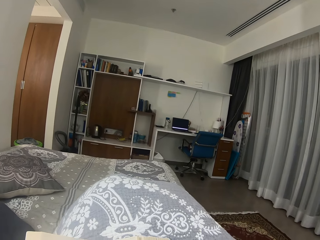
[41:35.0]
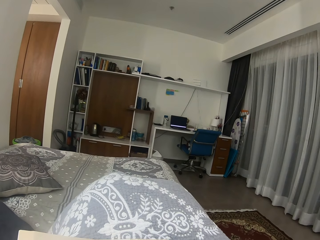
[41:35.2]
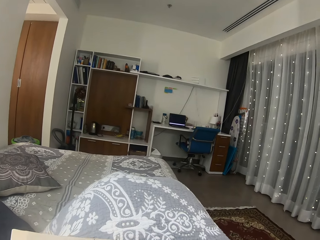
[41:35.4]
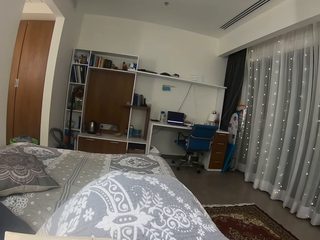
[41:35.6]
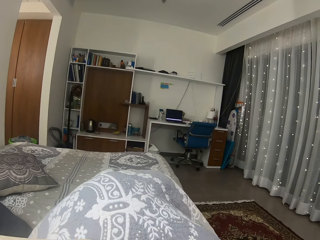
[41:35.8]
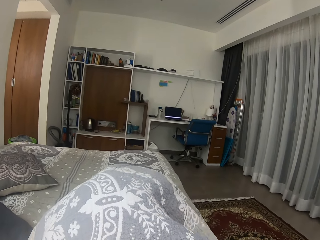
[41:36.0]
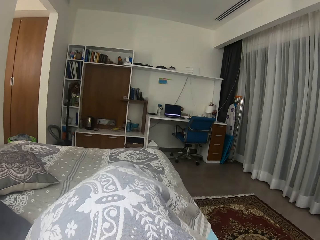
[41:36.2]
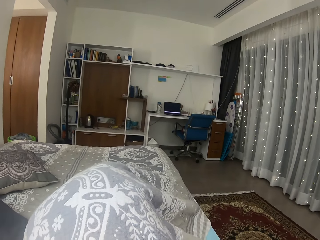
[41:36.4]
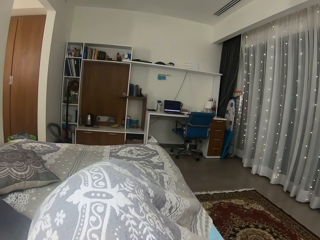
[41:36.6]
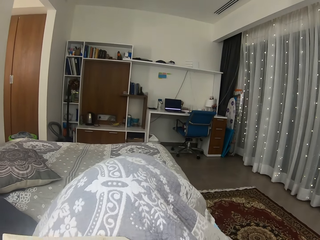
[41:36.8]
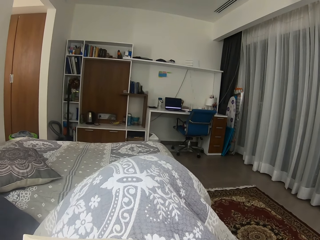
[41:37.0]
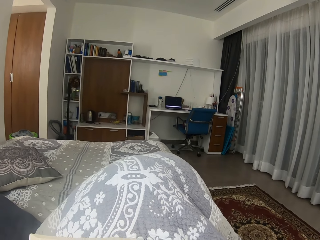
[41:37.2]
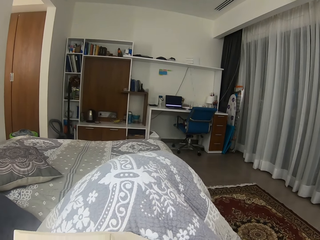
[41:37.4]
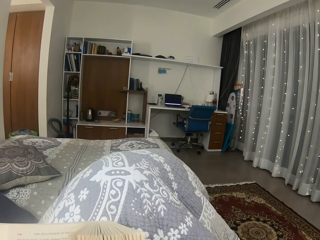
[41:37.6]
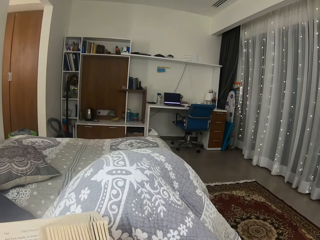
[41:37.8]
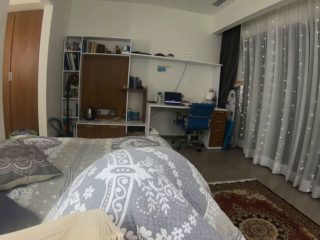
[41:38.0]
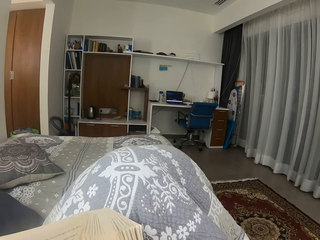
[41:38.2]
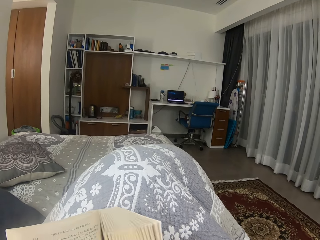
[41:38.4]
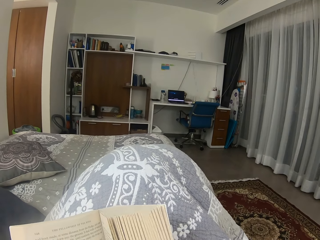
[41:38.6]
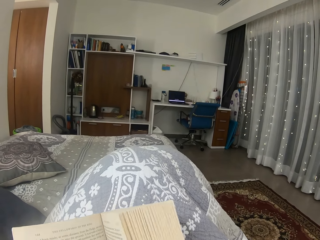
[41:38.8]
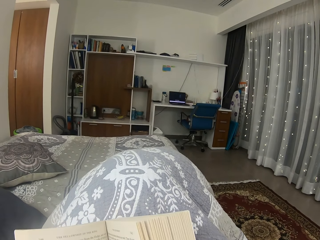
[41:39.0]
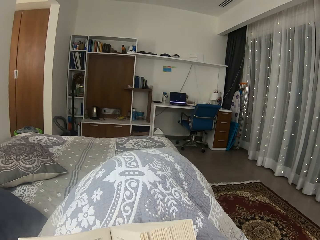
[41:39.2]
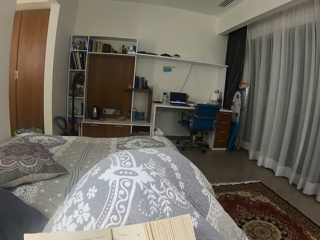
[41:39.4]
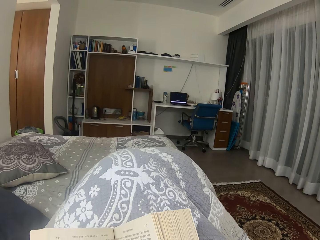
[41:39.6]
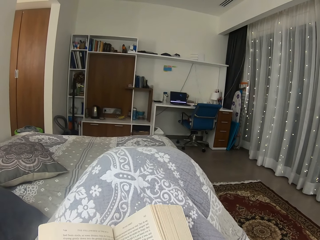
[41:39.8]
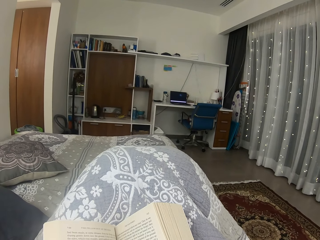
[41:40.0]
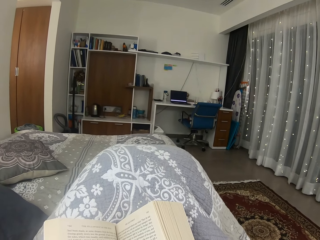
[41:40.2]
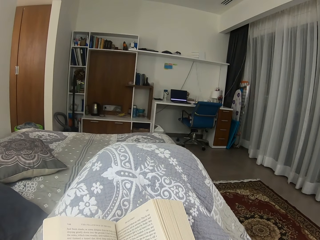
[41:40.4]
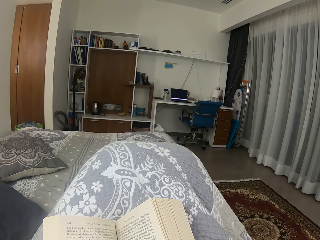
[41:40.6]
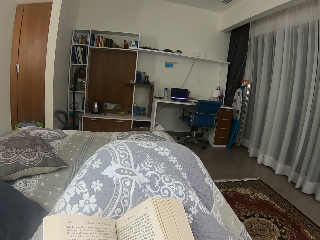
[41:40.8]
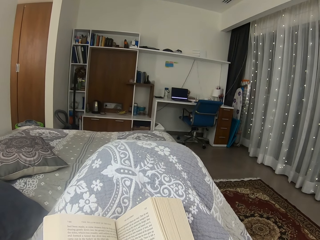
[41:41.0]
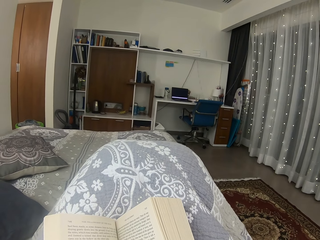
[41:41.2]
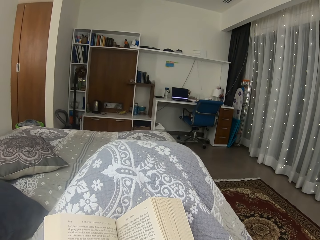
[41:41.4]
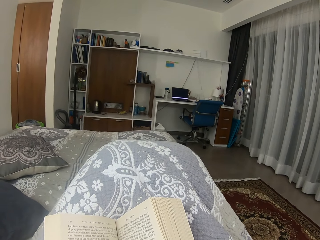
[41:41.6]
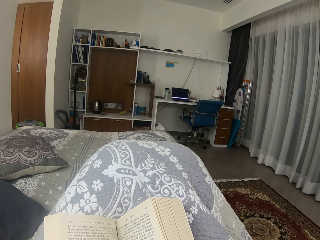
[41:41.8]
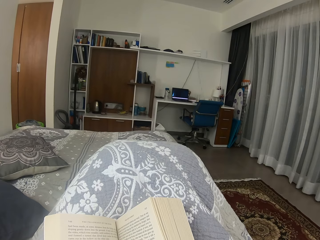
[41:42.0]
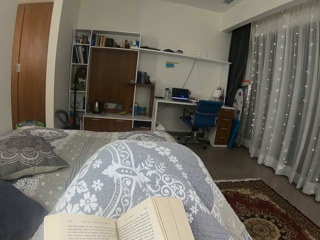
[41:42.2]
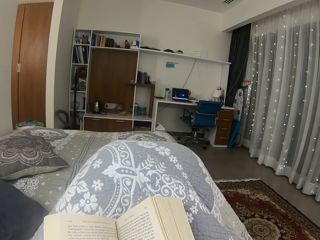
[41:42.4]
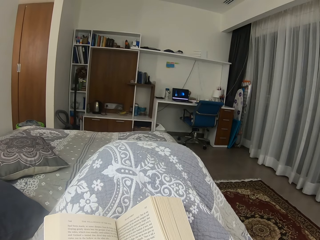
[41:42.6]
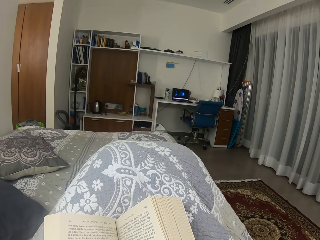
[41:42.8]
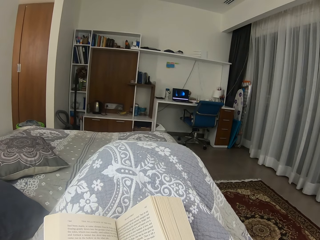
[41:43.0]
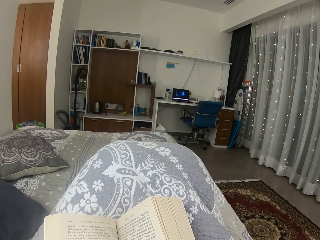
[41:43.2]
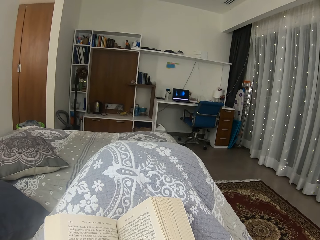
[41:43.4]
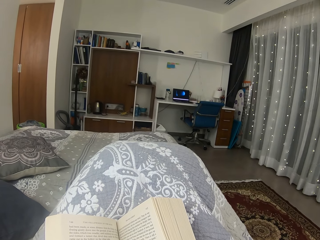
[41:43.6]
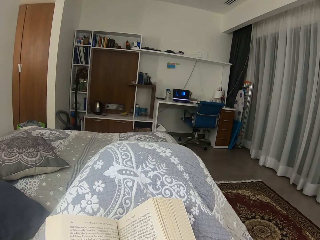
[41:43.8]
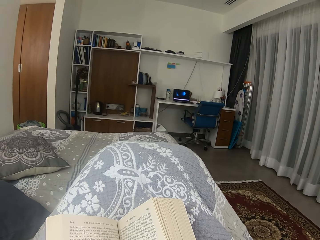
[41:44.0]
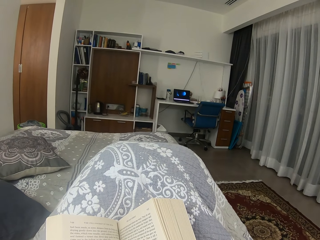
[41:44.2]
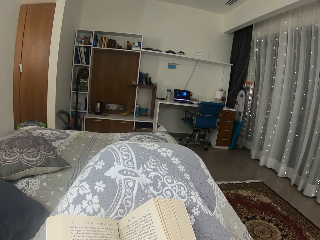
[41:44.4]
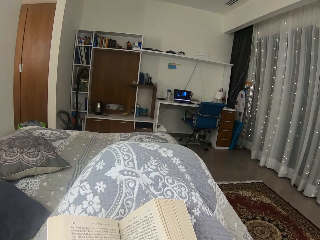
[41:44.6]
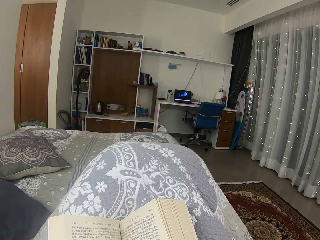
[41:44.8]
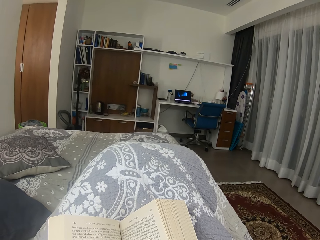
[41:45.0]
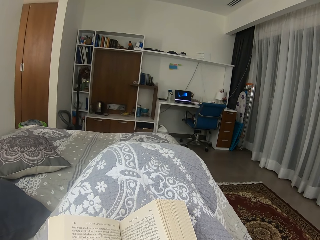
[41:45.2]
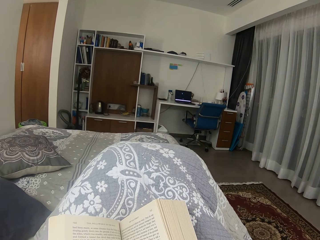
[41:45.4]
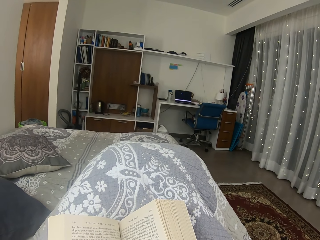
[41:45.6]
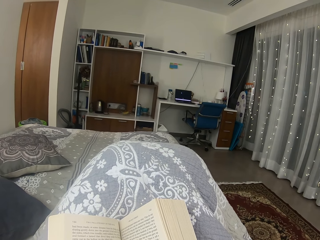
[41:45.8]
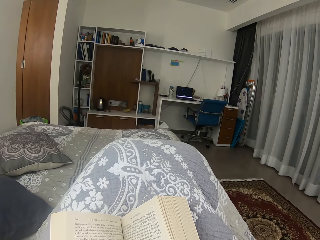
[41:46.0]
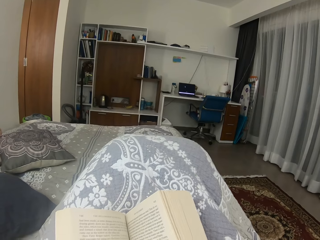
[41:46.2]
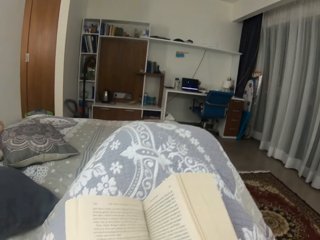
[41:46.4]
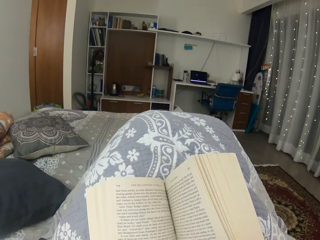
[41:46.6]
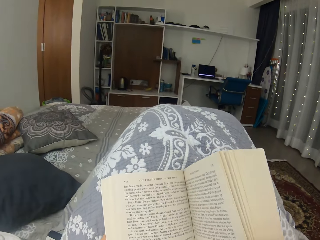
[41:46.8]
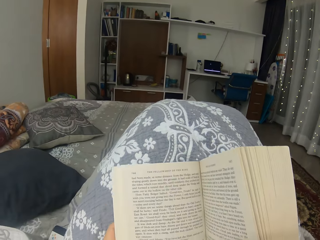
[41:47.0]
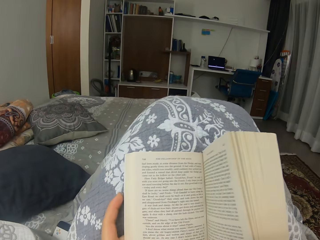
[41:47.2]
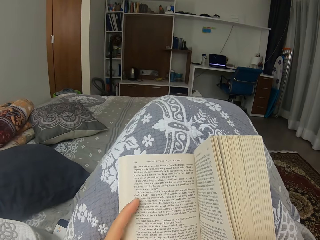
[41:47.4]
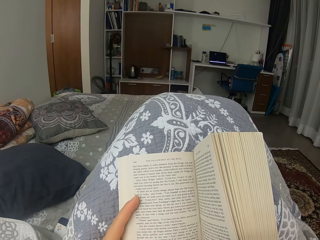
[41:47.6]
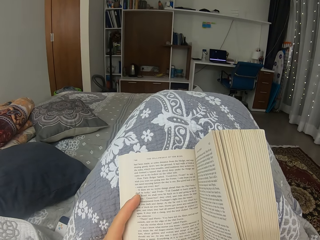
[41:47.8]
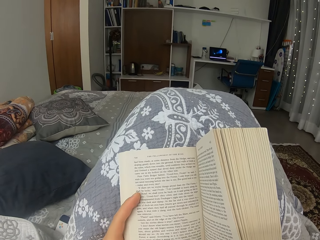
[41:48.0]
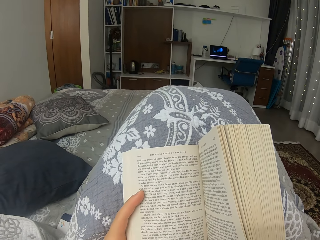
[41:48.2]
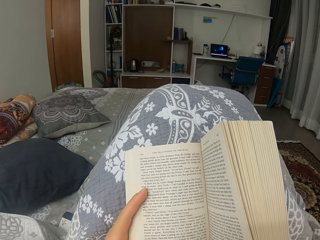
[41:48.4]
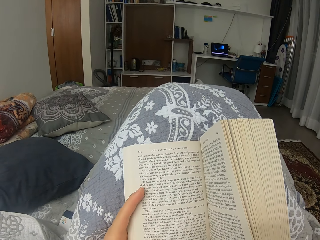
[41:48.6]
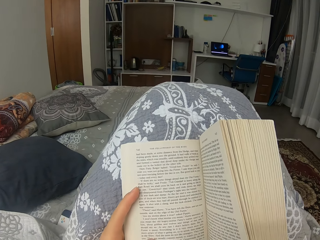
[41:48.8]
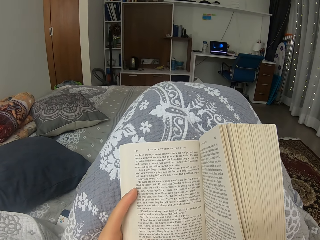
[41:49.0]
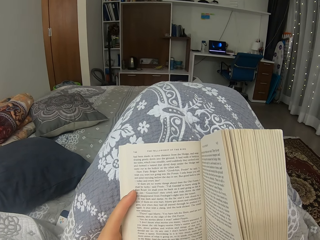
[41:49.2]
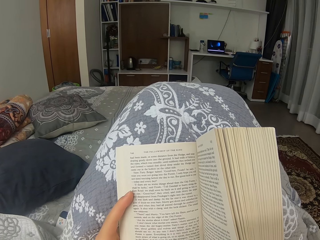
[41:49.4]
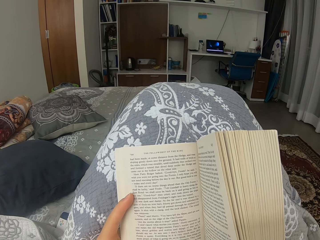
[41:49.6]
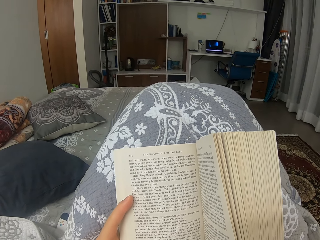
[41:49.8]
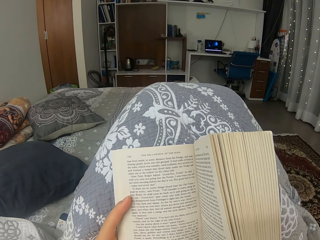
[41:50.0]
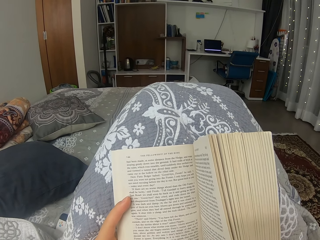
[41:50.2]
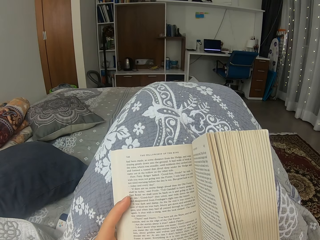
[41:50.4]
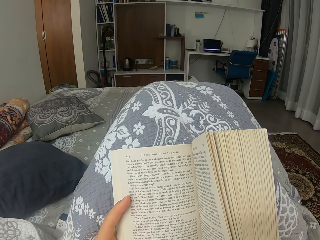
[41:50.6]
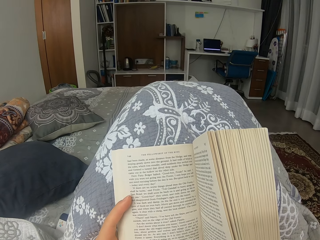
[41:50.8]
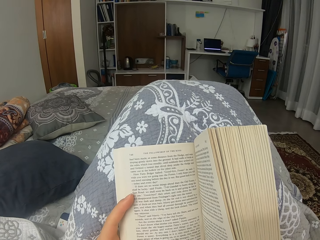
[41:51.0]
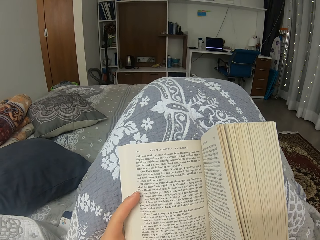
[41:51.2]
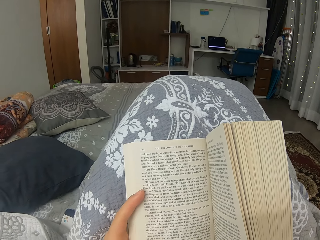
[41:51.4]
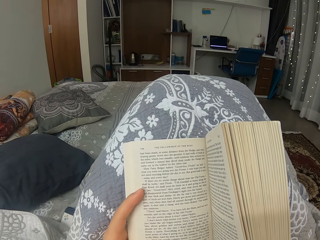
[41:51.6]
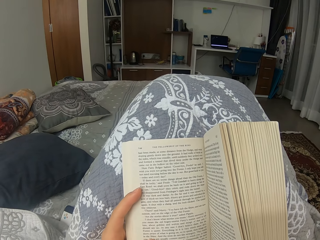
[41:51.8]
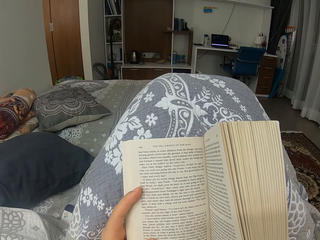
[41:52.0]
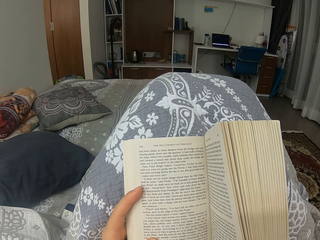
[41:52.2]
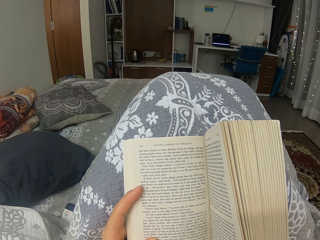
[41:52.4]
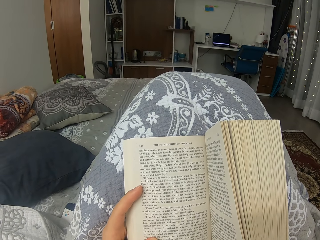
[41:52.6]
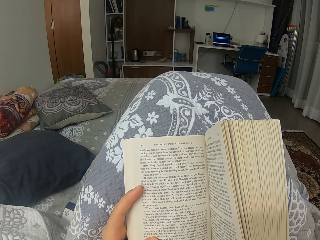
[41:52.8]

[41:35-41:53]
The camera wearer moves on the bed. They hold the book. They read the book. They hold the book. They read the book.

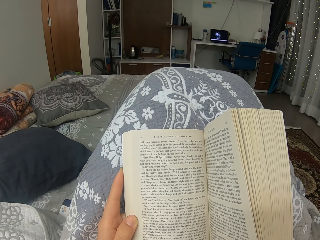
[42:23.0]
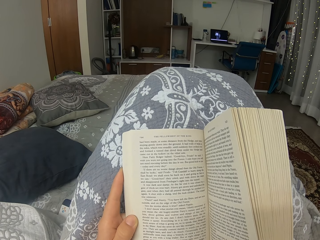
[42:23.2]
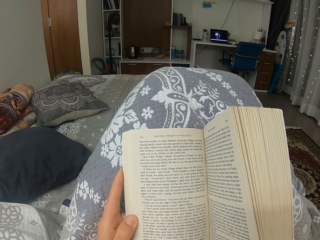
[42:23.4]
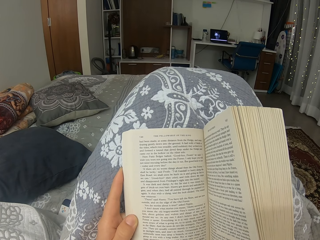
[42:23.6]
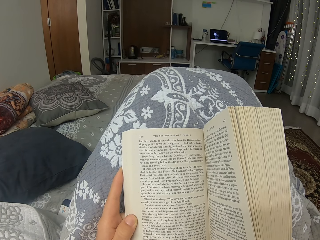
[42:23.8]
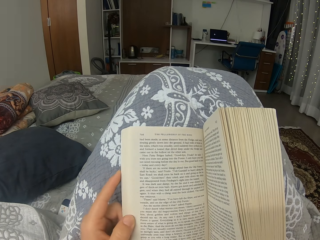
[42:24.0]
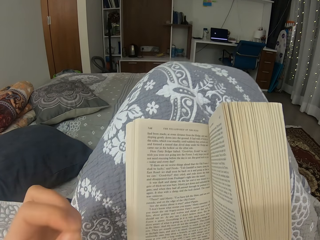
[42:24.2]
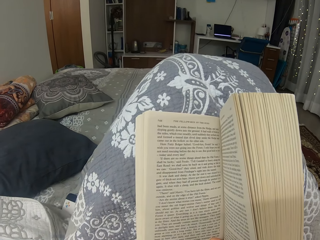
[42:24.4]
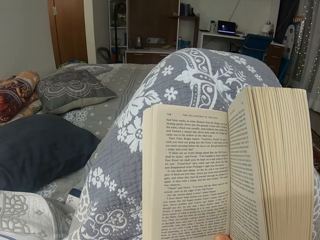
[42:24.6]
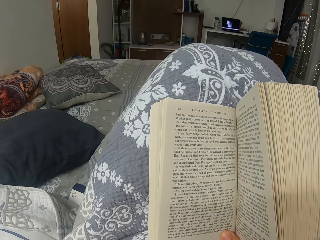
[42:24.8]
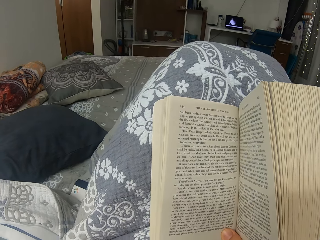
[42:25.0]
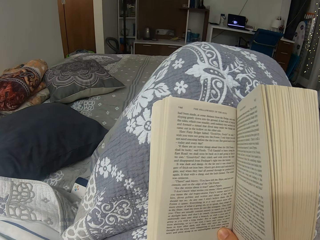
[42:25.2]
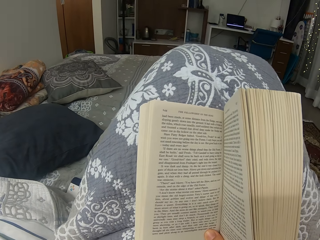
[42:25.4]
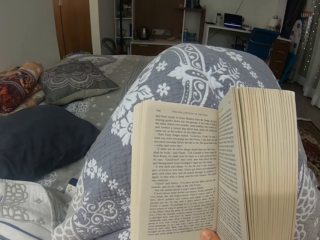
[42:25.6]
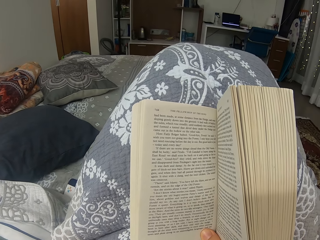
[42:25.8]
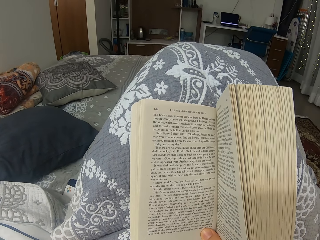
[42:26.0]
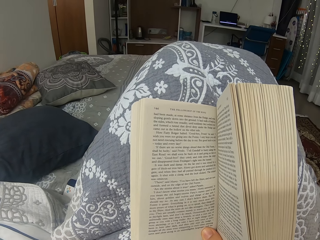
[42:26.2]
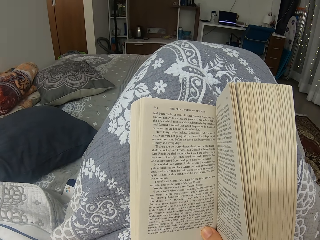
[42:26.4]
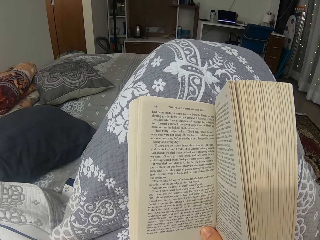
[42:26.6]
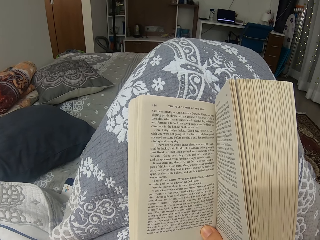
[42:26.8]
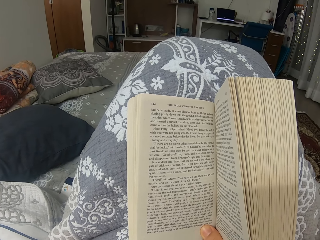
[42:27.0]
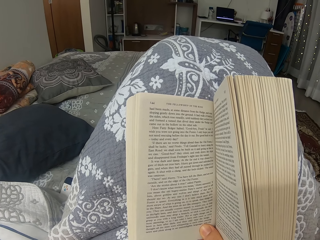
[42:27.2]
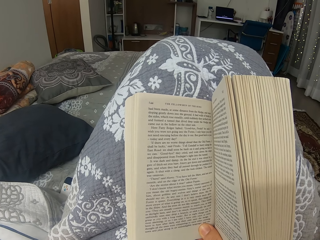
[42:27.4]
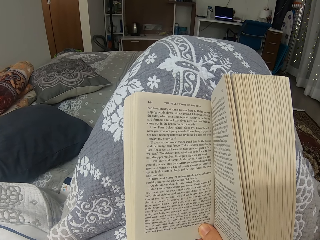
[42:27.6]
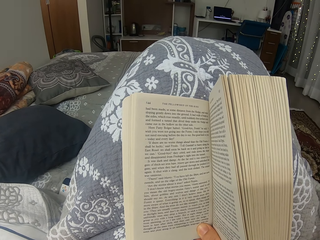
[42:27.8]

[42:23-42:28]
The camera wearer removes their hand from the book. They read the book.
